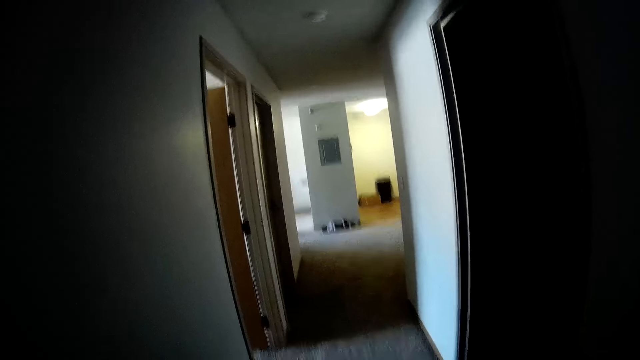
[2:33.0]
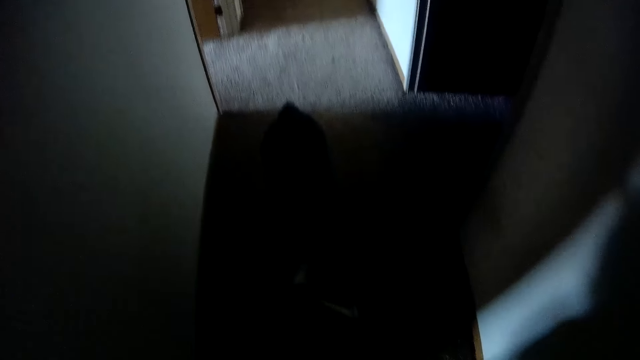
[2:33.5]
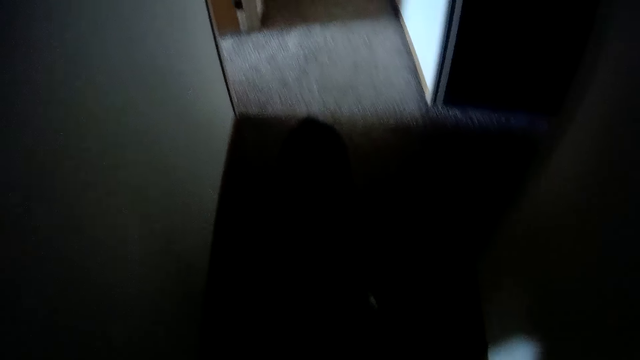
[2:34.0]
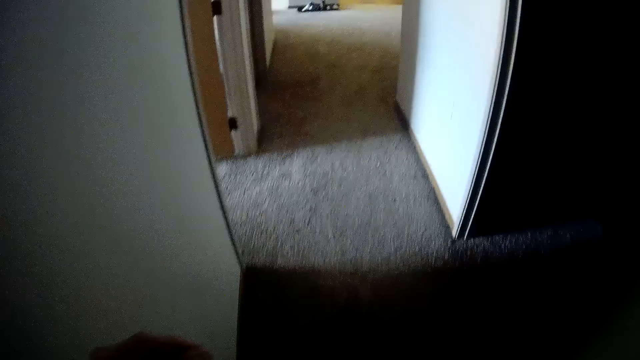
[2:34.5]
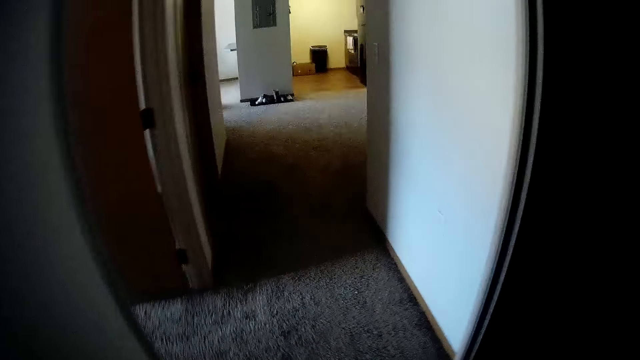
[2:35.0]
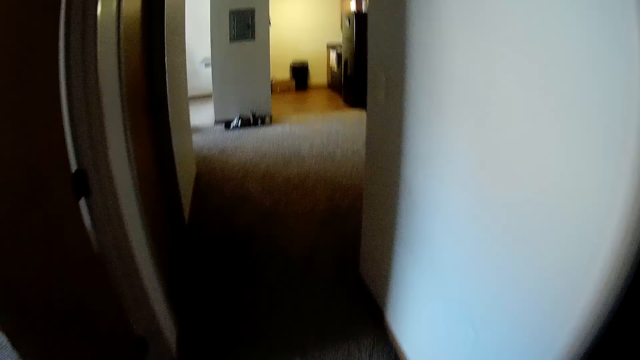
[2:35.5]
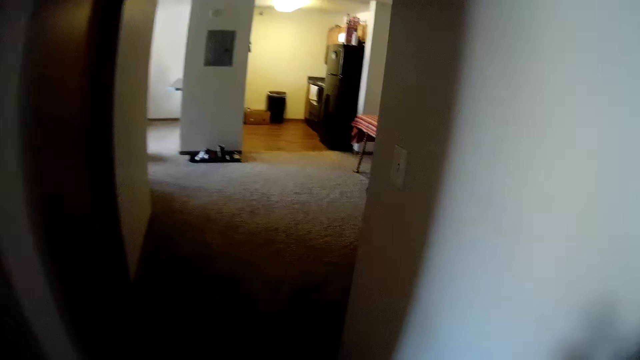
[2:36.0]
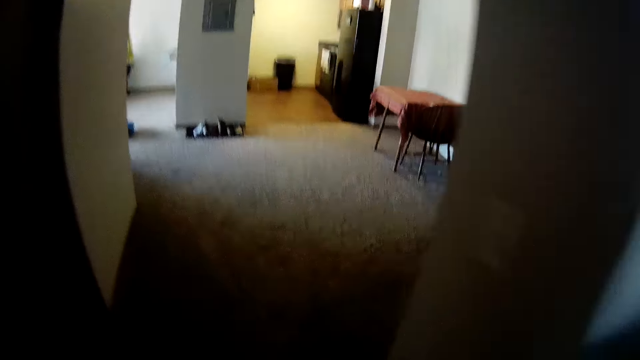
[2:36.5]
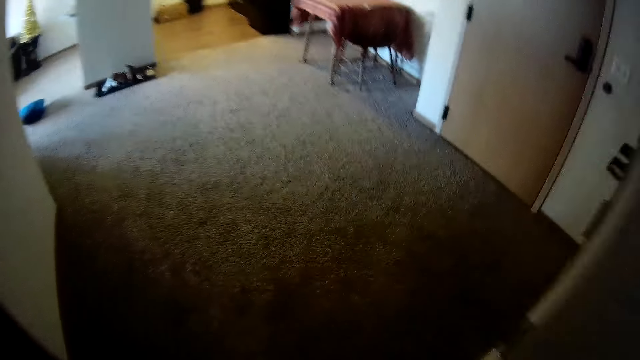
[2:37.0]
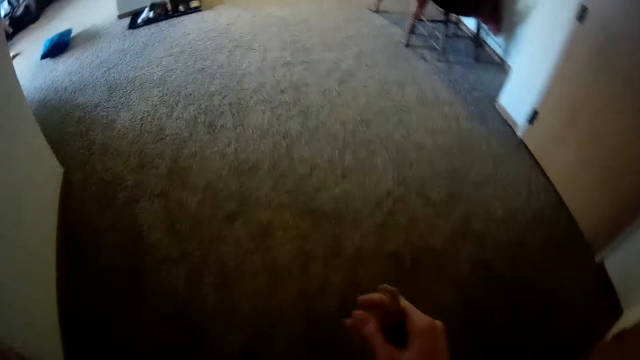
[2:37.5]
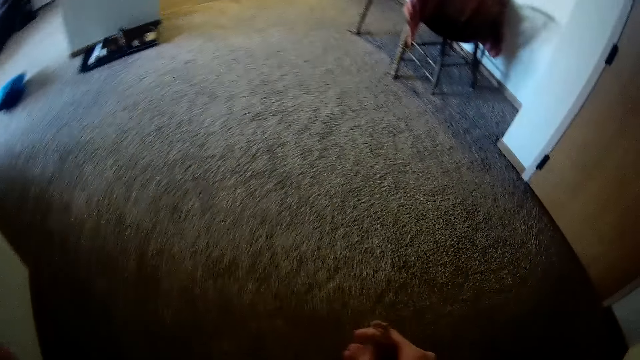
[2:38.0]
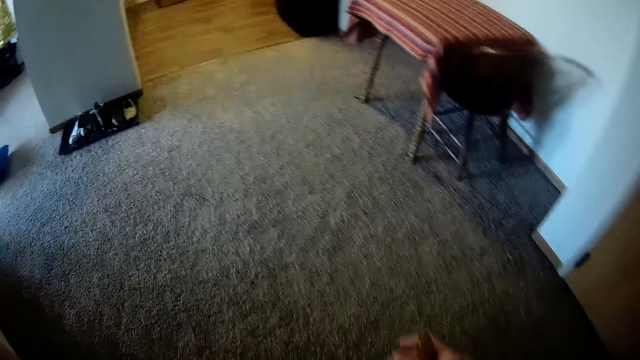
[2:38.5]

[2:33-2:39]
The camera wearer looks at the dog. They walk towards the kitchen, away from the dog.
